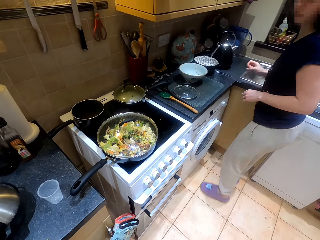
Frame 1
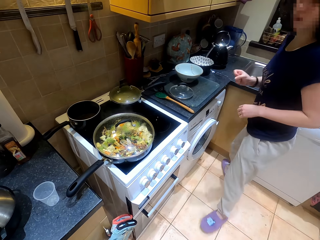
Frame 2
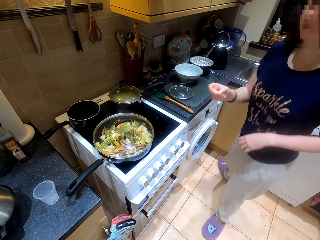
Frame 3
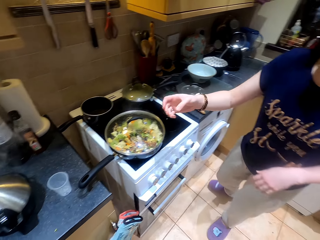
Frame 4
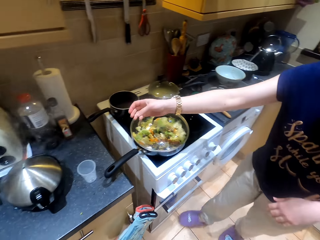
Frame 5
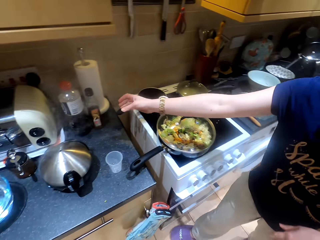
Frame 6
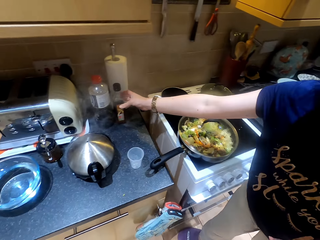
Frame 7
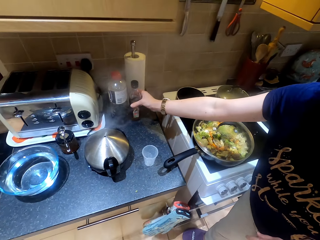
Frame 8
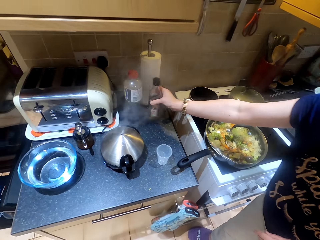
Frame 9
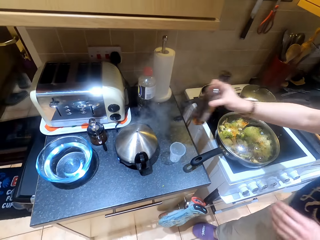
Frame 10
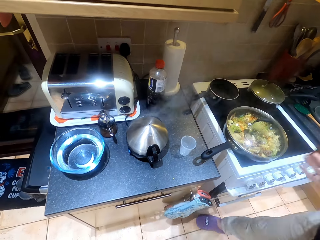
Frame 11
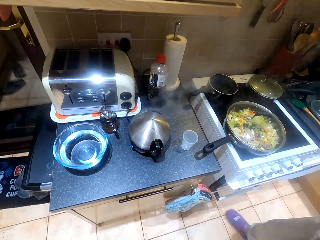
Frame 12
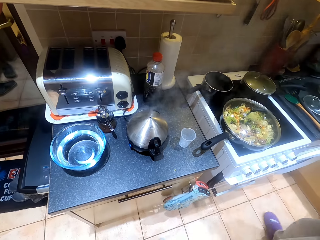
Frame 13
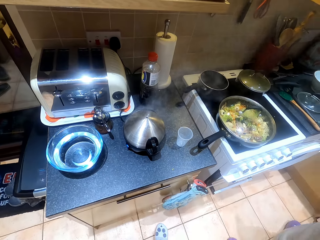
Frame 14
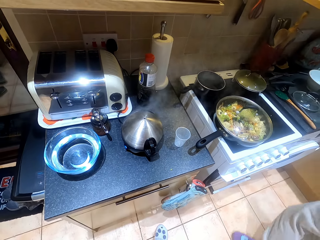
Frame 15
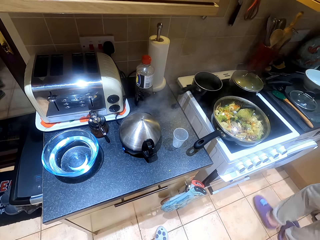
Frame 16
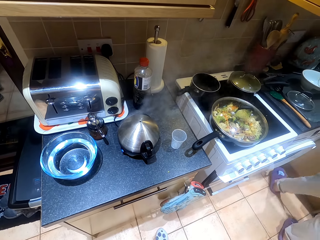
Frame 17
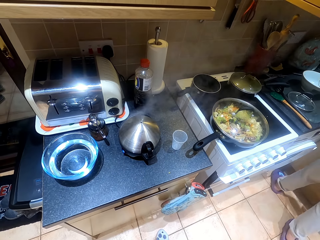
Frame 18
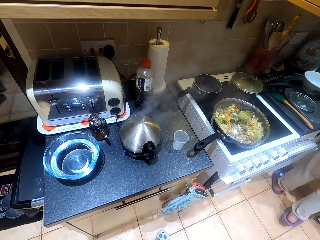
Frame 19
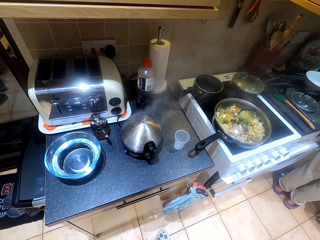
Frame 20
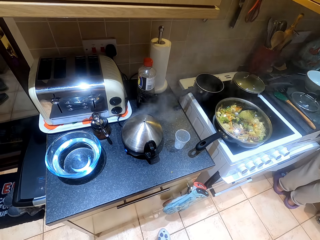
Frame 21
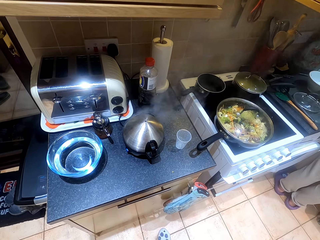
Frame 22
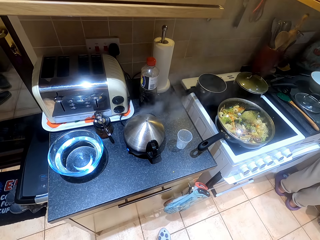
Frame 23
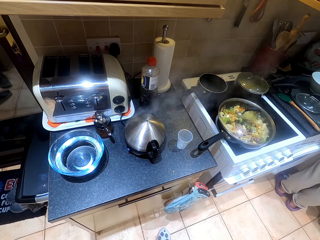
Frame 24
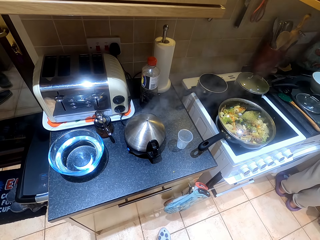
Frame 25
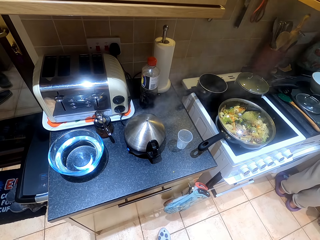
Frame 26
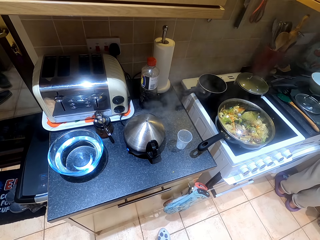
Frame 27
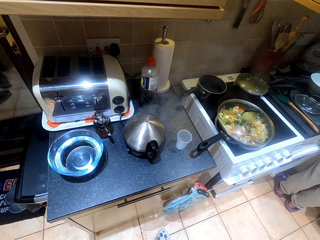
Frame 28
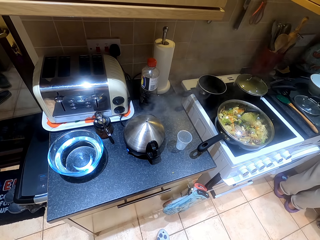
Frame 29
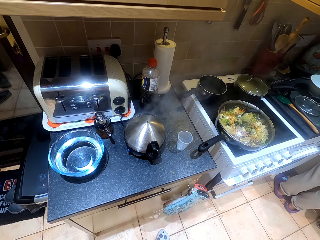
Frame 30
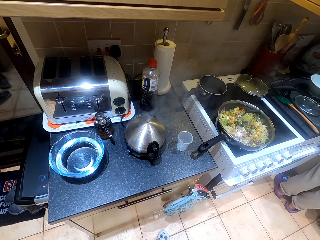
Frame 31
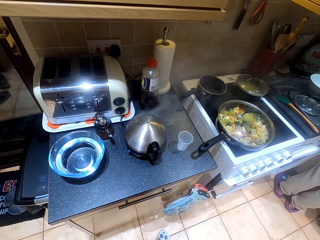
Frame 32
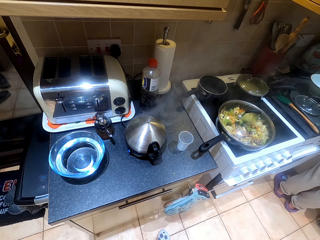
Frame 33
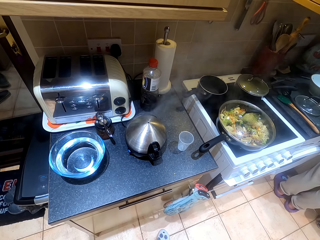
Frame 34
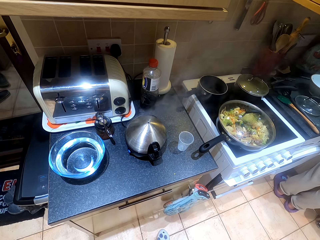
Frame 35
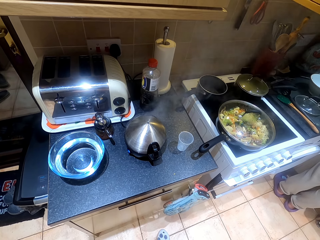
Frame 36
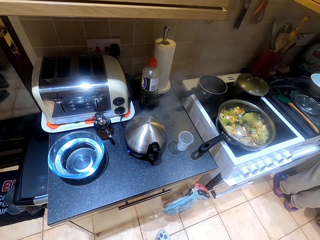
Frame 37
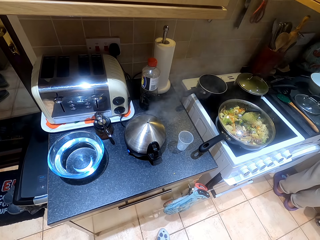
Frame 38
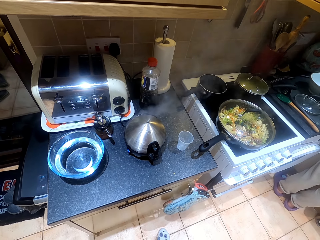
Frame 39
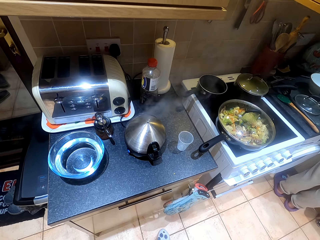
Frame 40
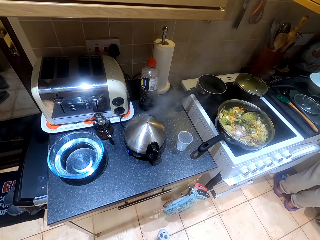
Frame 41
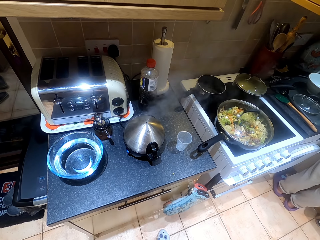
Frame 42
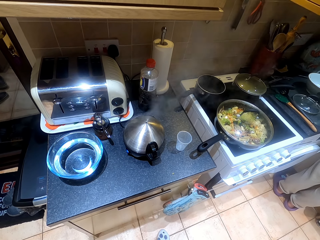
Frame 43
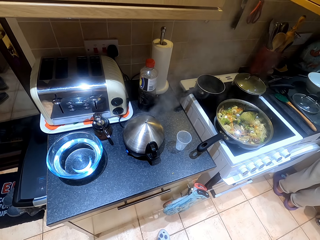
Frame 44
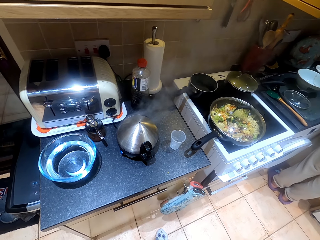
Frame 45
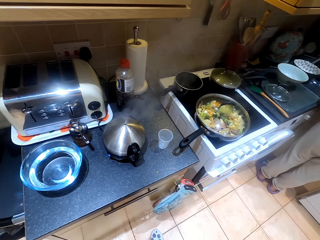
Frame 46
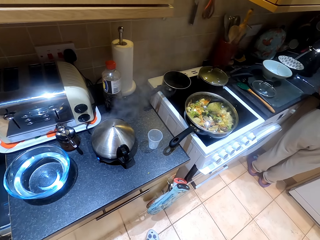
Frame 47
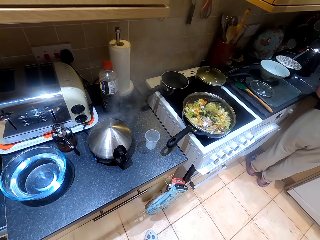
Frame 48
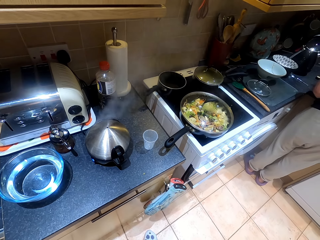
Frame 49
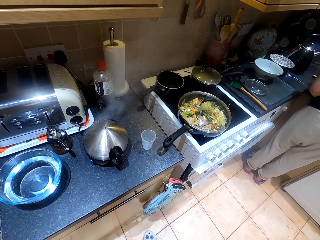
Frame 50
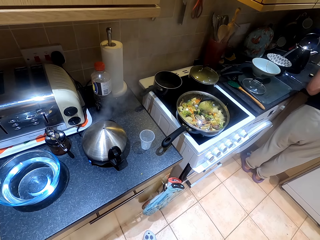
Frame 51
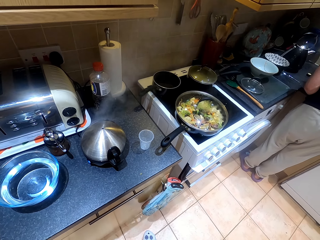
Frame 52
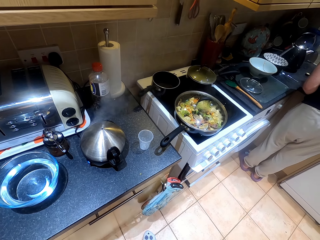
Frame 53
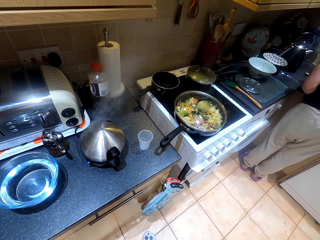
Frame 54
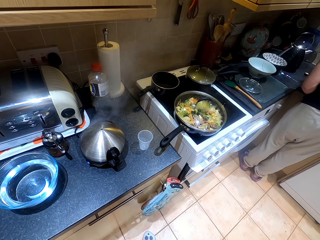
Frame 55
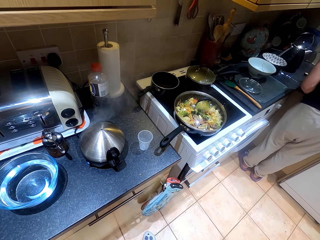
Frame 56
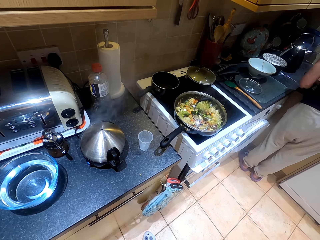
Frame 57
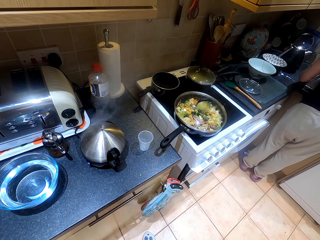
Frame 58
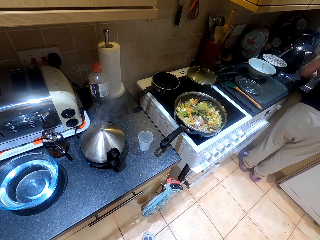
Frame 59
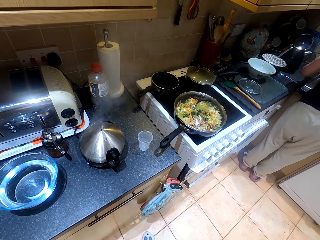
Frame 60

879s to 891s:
A woman picks the bottle. The camera wearer looks around the kitchen.

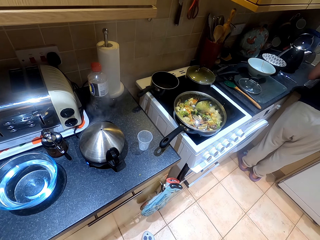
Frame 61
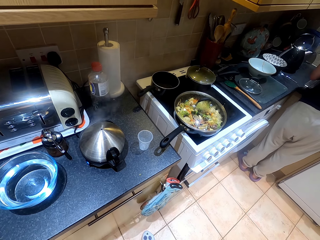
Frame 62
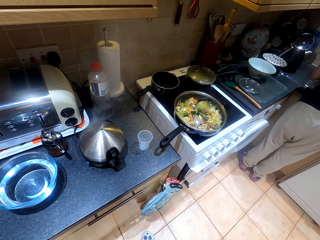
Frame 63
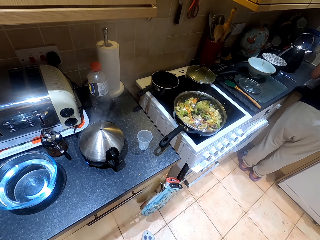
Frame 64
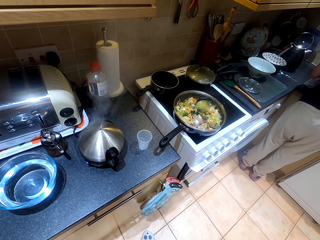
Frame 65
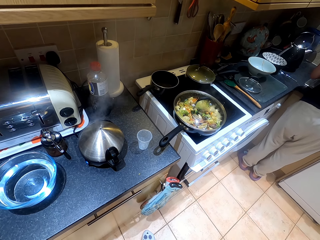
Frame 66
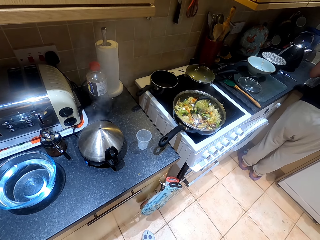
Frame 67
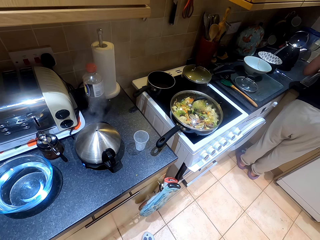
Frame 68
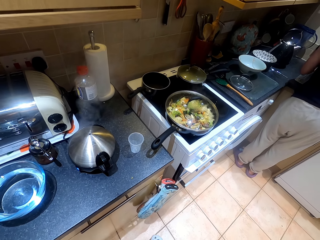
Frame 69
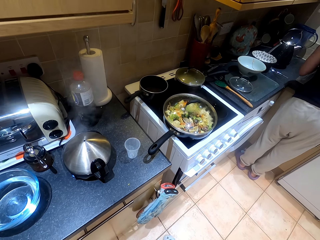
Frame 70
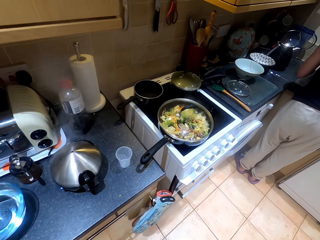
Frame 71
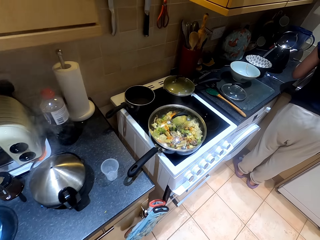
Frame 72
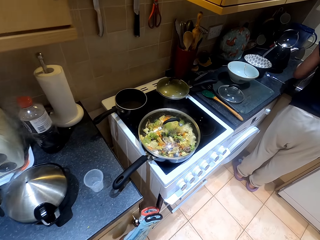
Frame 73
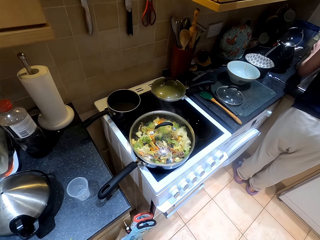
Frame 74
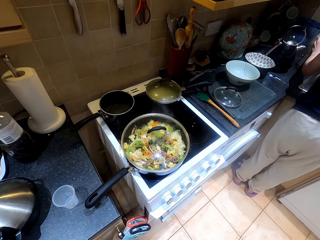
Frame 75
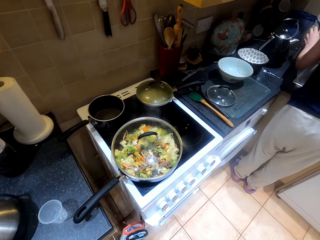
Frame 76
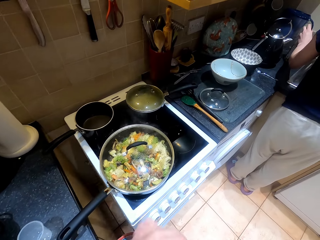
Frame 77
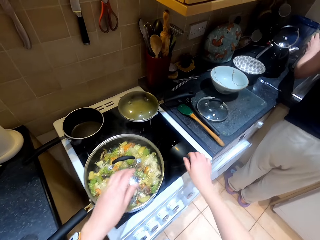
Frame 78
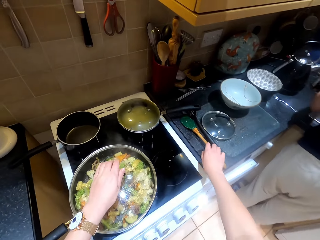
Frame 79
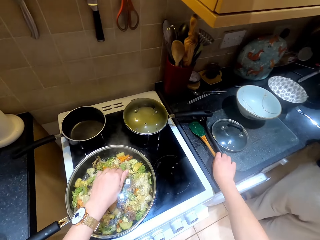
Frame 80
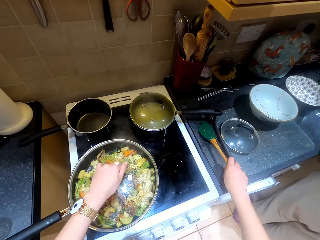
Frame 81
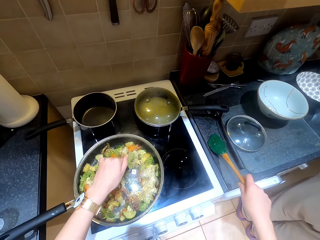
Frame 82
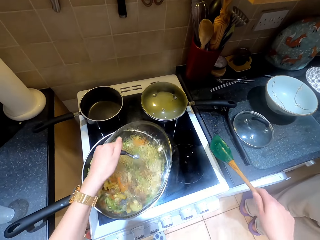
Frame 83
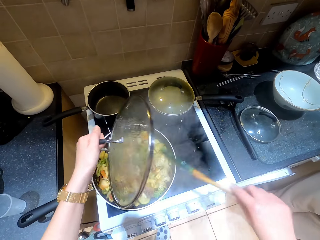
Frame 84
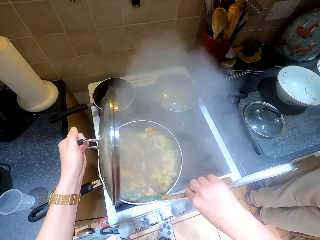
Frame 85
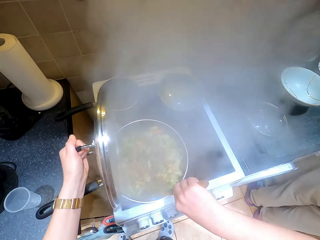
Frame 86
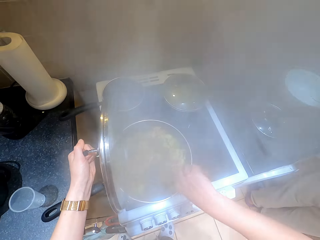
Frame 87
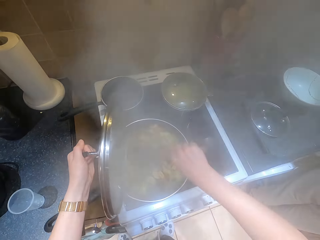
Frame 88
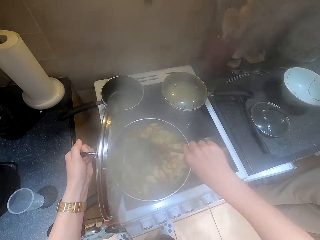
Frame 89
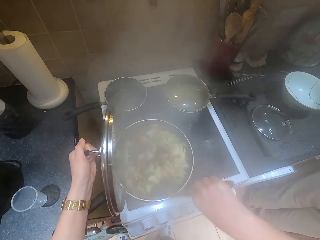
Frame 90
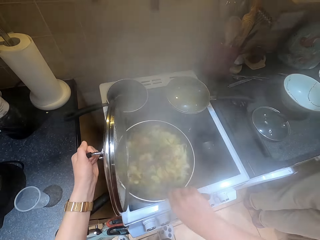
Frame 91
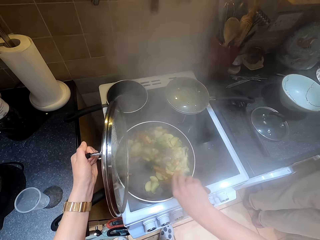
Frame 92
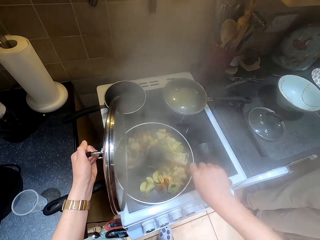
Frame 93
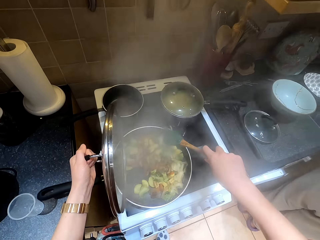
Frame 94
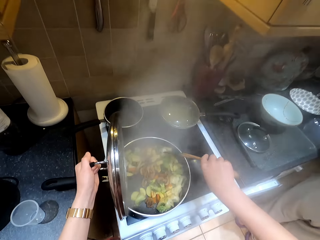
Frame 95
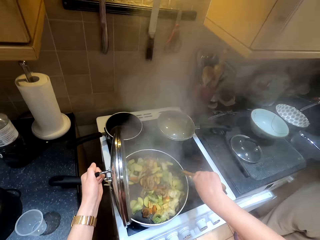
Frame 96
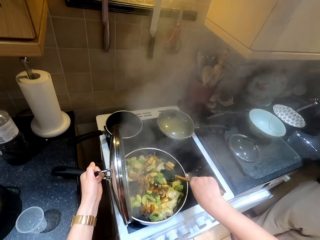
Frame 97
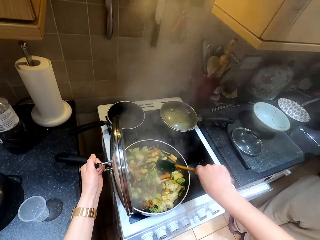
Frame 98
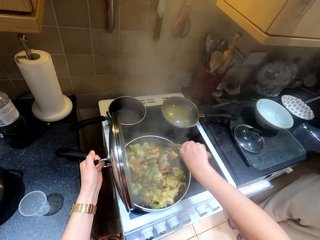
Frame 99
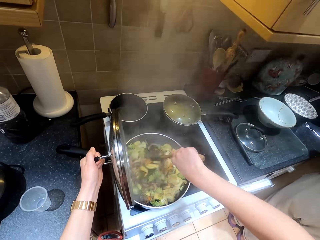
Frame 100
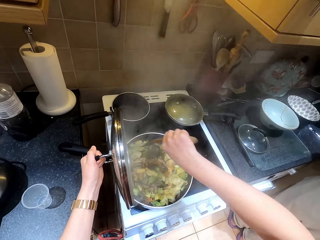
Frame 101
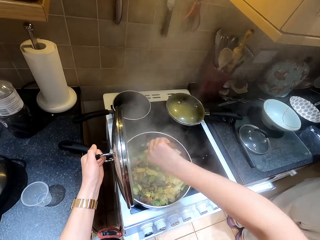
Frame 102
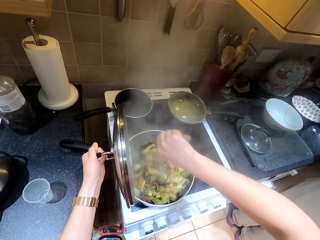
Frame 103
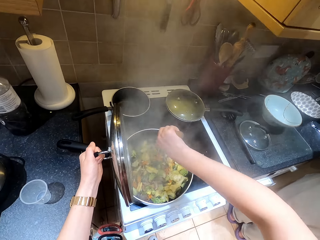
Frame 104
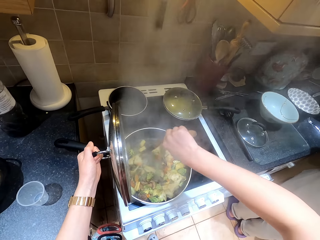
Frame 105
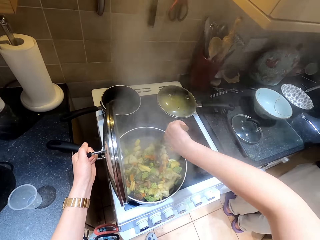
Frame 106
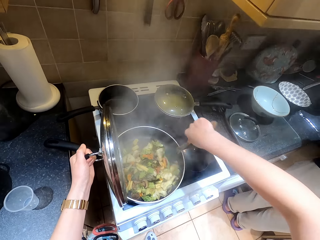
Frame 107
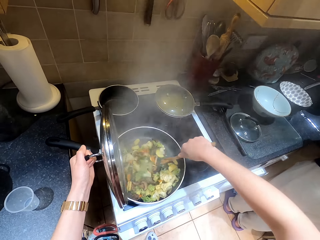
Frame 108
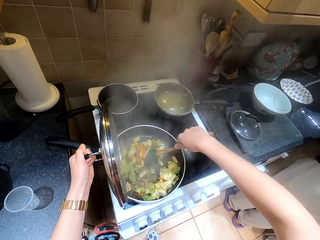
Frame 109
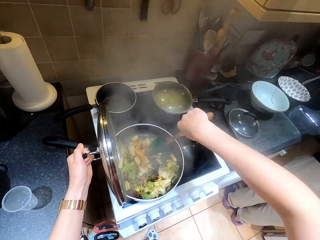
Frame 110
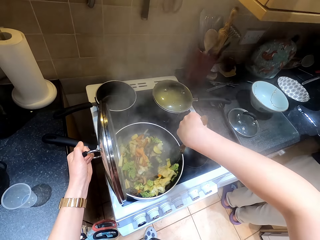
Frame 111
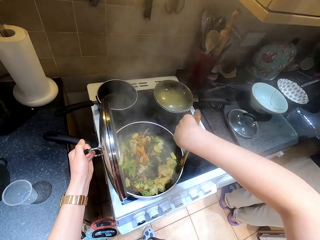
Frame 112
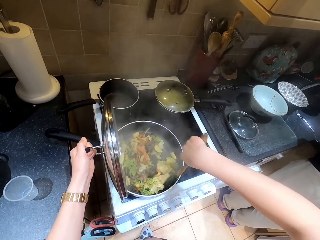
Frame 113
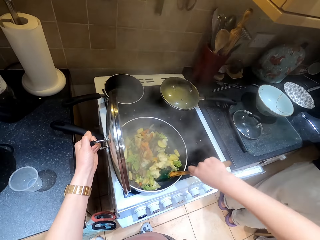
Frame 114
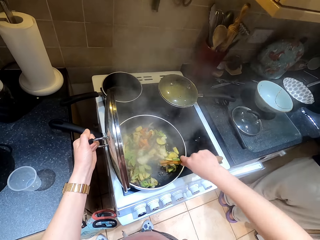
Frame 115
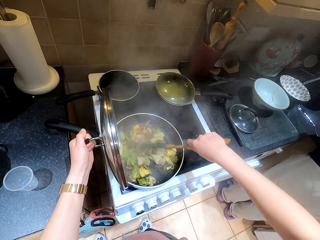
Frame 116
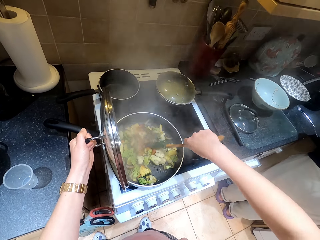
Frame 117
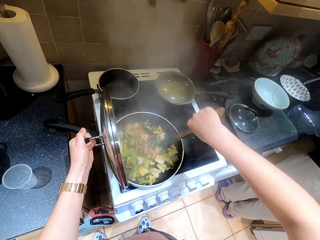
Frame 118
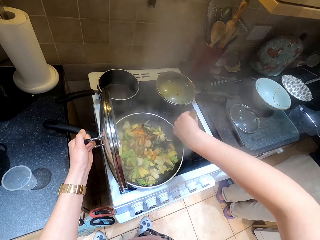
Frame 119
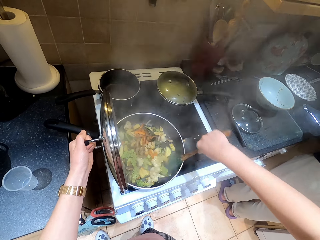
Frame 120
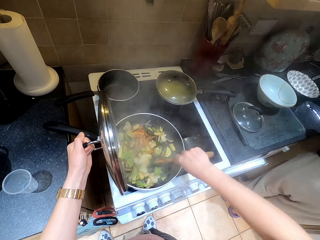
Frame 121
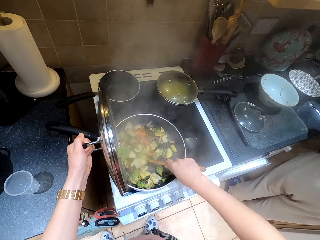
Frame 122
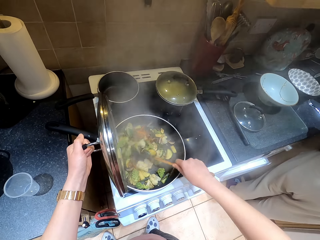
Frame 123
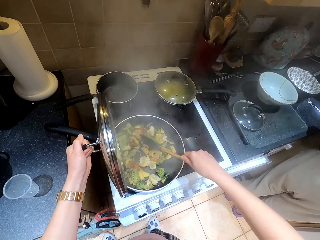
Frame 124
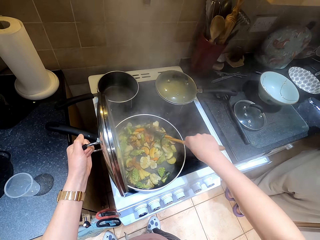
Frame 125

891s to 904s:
The woman puts the bottle on the table. The camera wearer opens the cooking pot, picks up the wooden spoon, and stirs the food.
